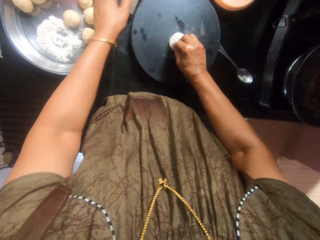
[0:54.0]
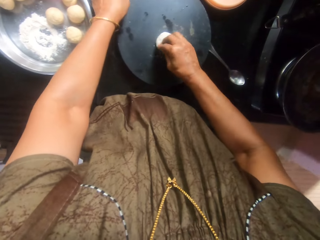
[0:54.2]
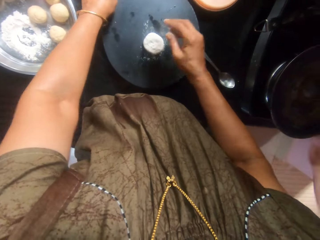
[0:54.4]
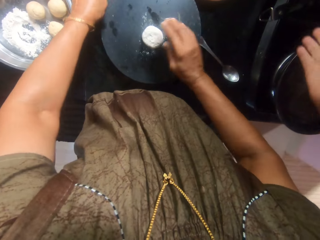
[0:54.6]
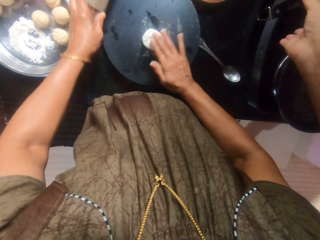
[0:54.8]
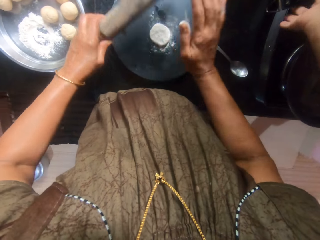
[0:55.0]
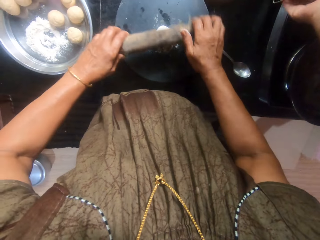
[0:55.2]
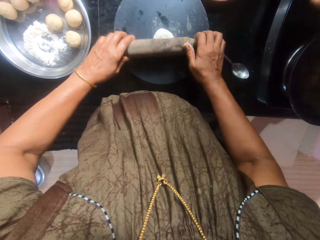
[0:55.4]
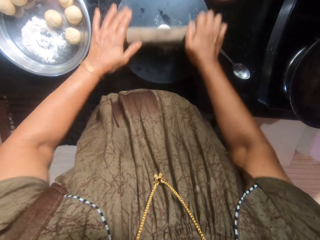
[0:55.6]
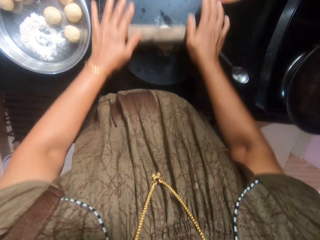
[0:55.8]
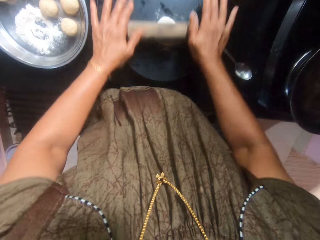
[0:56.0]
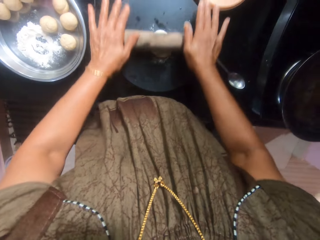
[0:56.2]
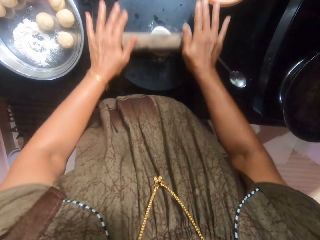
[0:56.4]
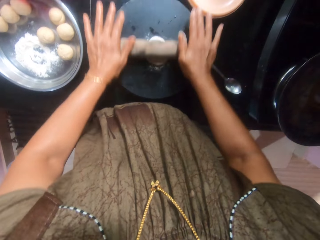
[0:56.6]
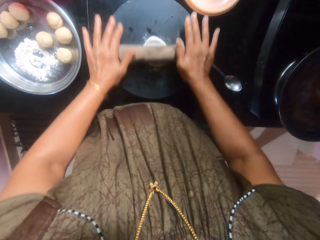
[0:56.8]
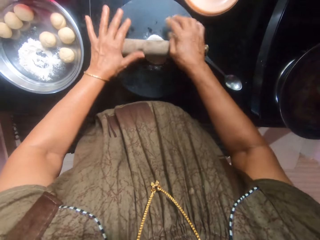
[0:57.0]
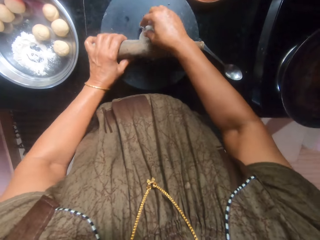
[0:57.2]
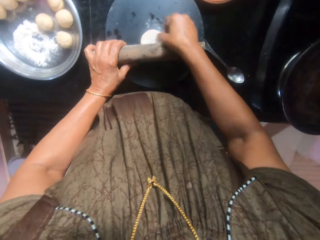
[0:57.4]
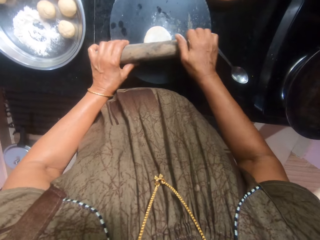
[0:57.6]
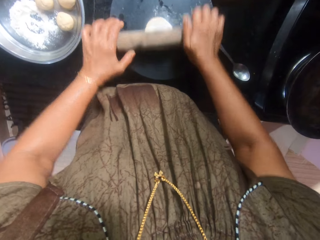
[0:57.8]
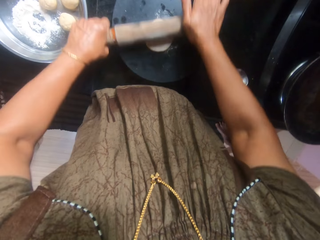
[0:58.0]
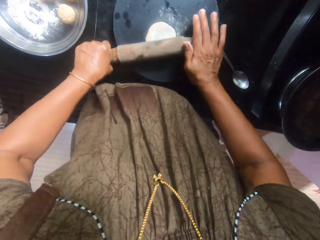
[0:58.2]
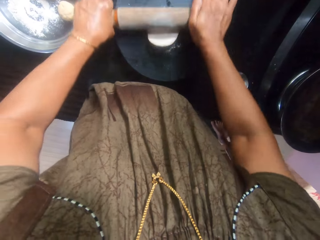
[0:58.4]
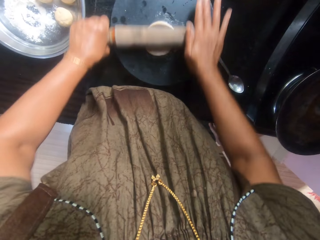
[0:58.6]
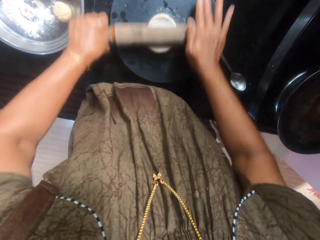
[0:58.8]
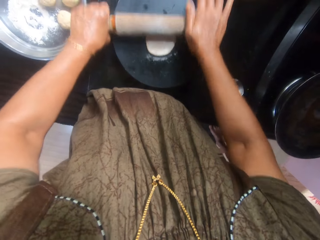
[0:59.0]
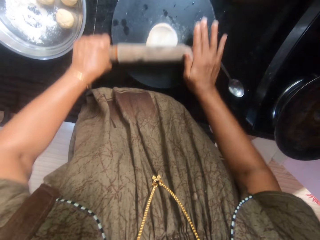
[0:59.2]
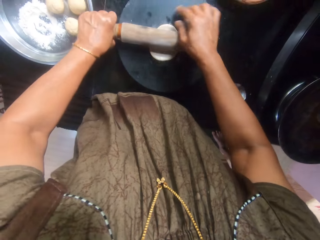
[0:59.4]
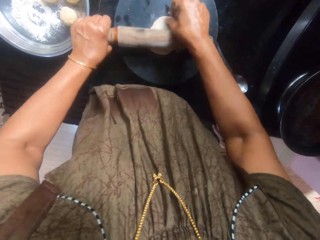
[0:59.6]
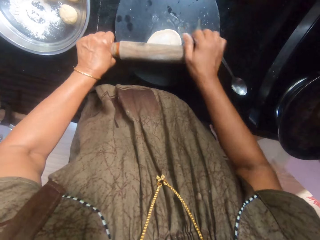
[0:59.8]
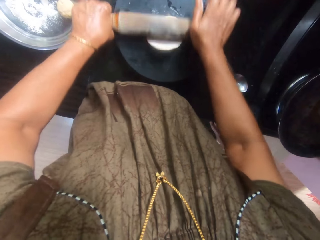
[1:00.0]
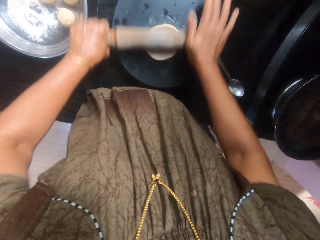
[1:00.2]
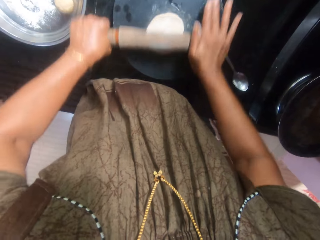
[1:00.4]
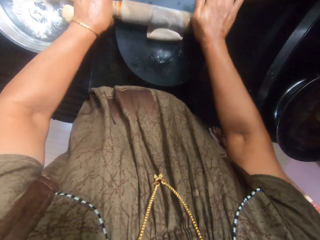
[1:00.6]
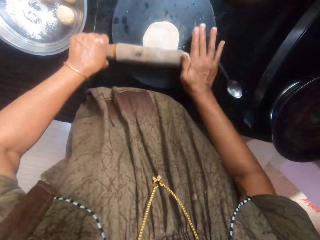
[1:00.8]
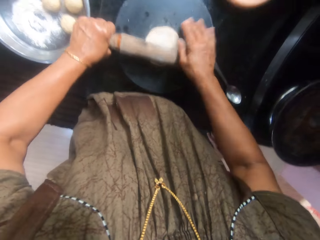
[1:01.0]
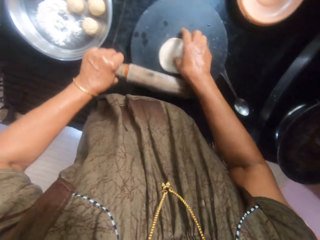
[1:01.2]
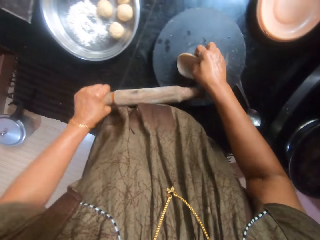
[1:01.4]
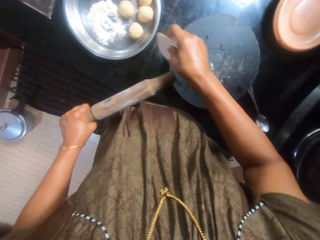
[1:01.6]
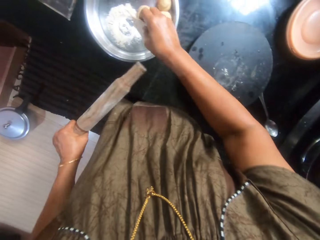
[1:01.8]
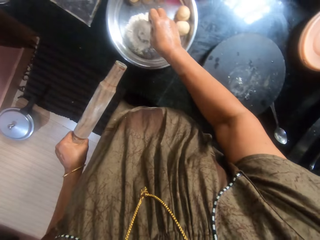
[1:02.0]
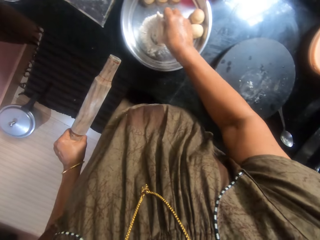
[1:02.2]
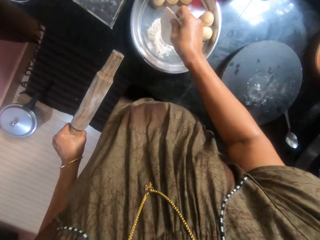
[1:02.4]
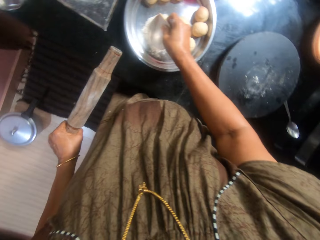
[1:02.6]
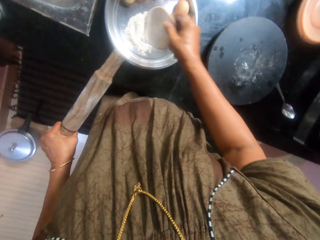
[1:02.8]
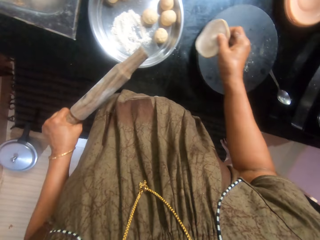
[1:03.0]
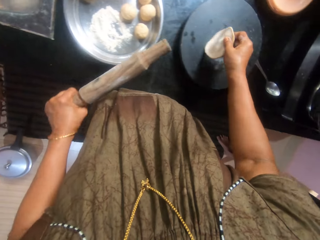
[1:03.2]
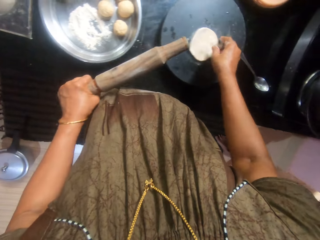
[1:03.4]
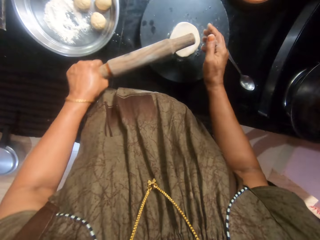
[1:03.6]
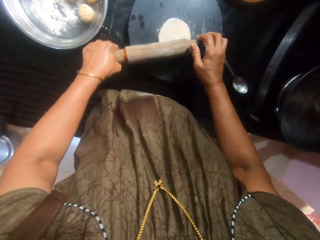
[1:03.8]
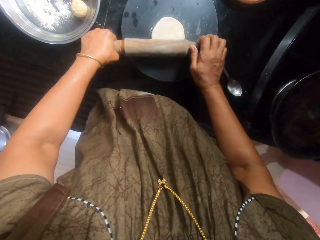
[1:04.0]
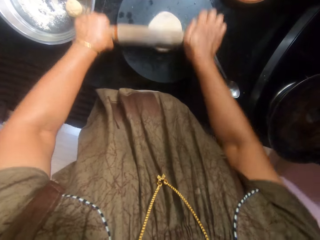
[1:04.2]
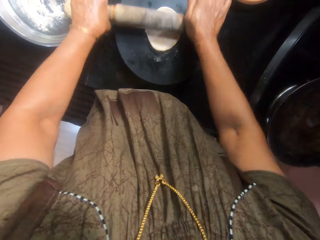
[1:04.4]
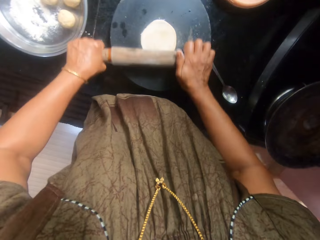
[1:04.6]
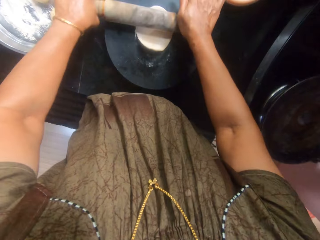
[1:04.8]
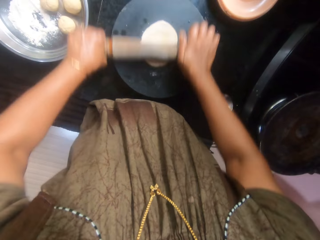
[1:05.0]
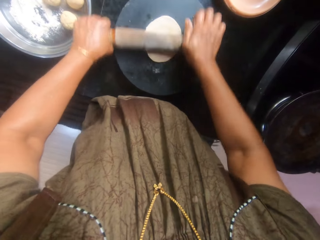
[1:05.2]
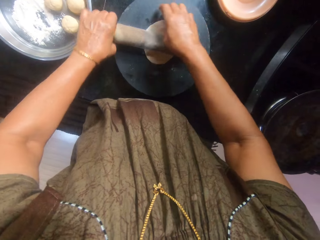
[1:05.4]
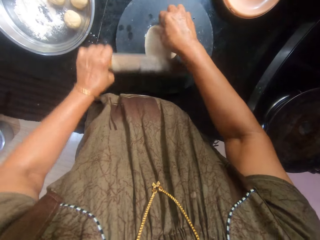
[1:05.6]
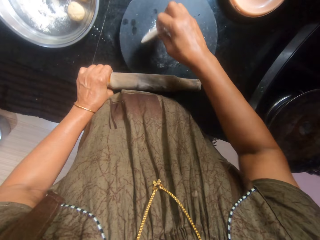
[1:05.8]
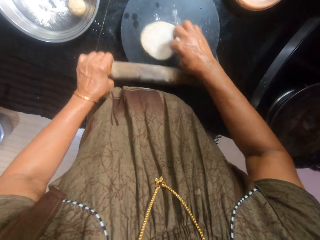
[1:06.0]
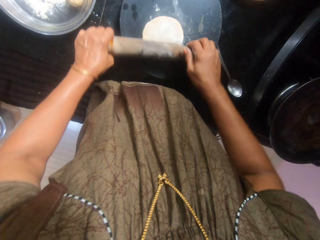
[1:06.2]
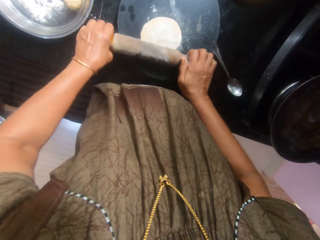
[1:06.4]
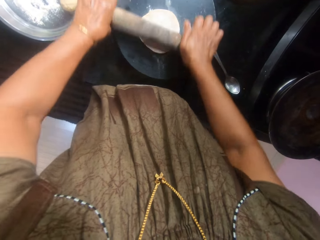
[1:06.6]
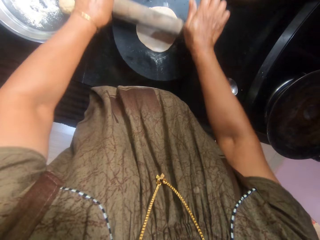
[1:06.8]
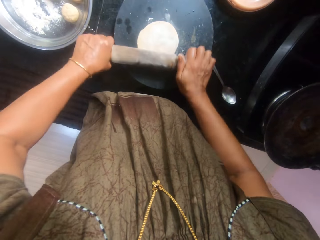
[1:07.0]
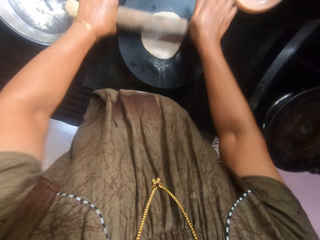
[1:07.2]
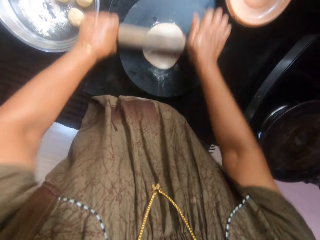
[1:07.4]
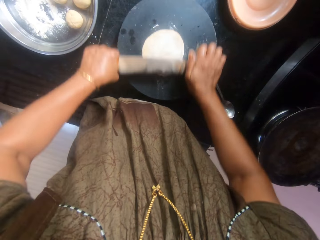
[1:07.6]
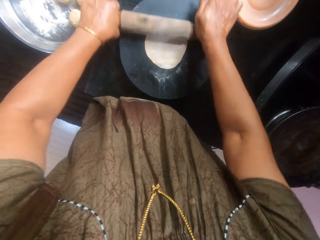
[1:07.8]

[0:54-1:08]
A woman picks a pan from the top of a cooker. The camera wearer picks a rolling pin from the top of the countertop. The woman reaches for something. The camera wearer flattens the dough on the pastry board with the rolling pin. They rotate the dough. They flatten the dough with the rolling pin. They rotate the dough. They flatten the dough with the rolling pin. They pick the dough from the pastry board. They put the dough in the flour in the tray. They place the dough on the pastry board. They flatten the dough on the pastry board with the rolling pin. They turn the dough upside down. They flatten the dough with the rolling pin.

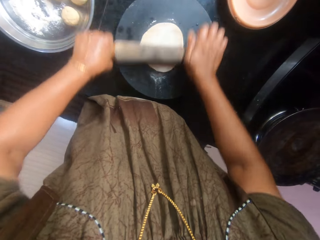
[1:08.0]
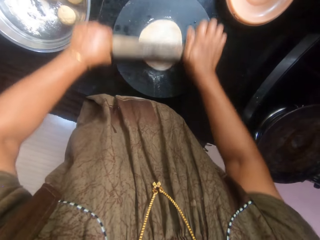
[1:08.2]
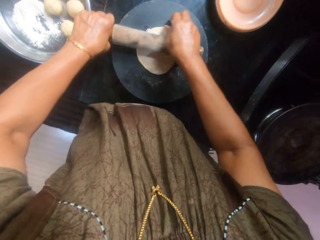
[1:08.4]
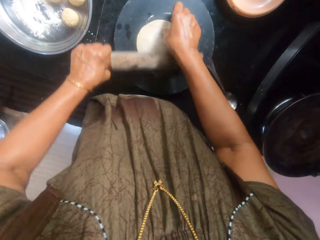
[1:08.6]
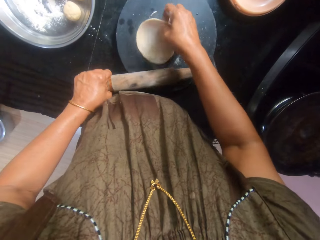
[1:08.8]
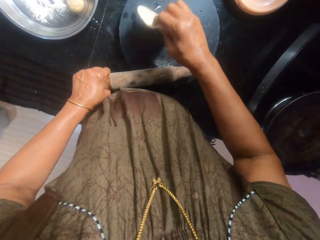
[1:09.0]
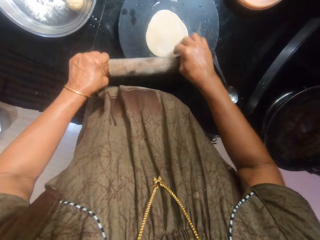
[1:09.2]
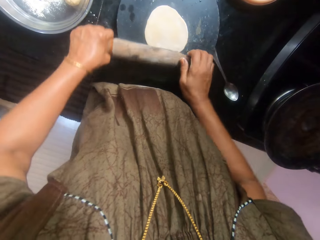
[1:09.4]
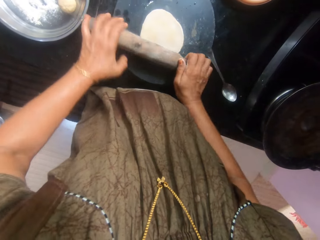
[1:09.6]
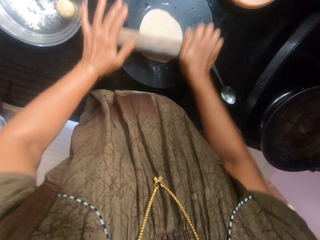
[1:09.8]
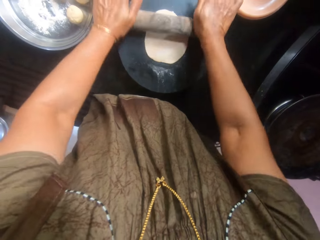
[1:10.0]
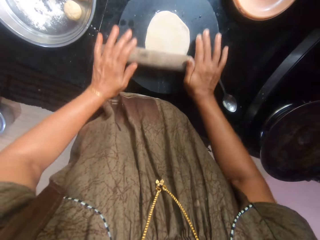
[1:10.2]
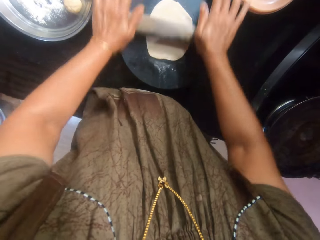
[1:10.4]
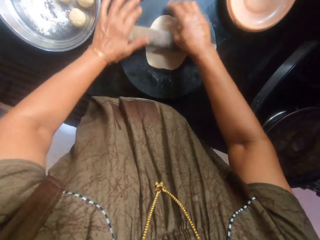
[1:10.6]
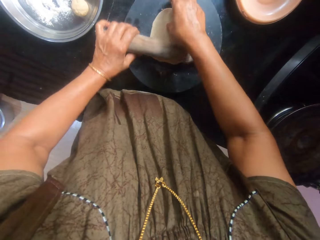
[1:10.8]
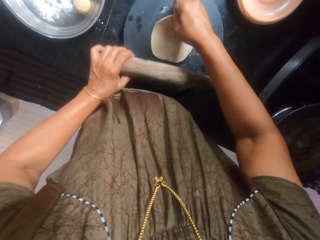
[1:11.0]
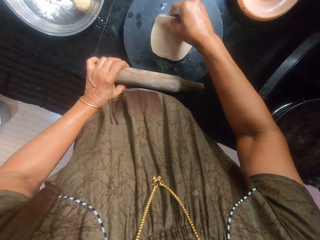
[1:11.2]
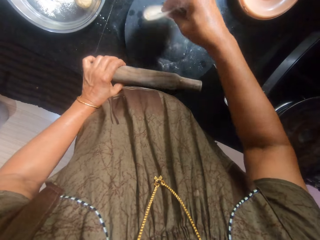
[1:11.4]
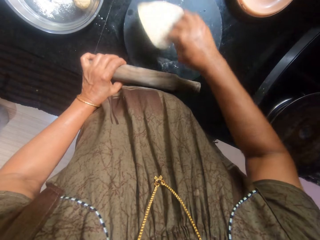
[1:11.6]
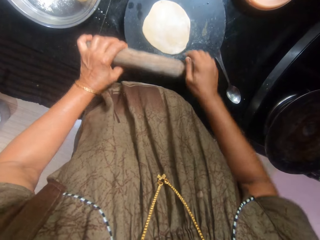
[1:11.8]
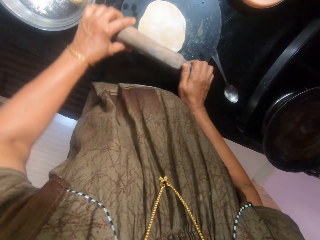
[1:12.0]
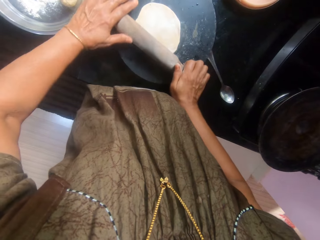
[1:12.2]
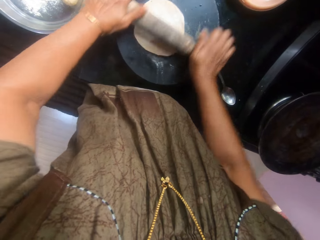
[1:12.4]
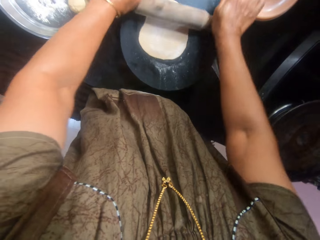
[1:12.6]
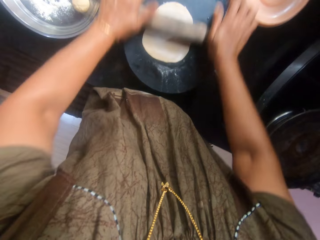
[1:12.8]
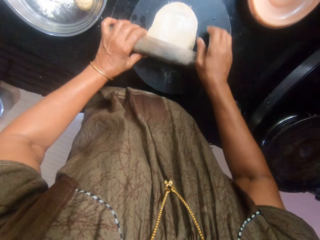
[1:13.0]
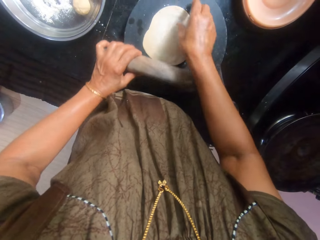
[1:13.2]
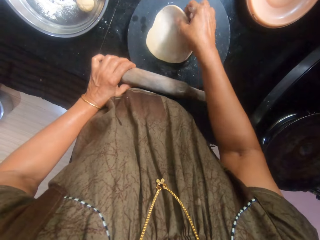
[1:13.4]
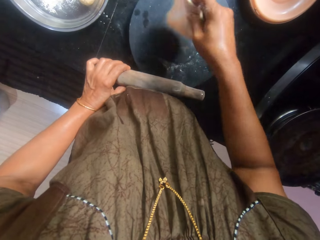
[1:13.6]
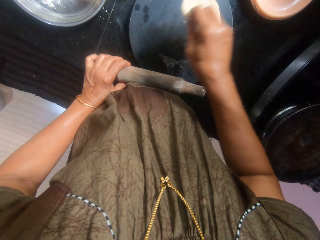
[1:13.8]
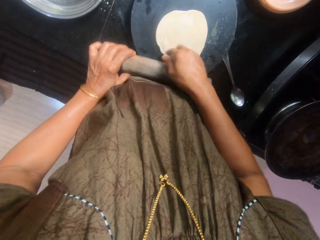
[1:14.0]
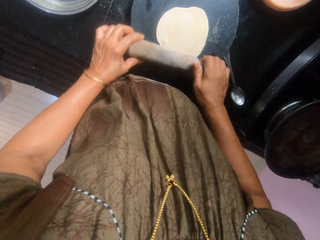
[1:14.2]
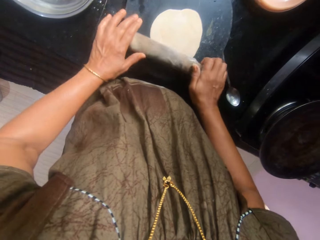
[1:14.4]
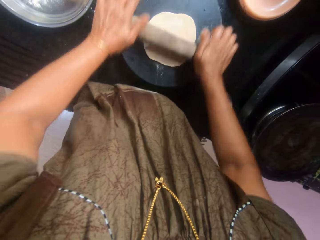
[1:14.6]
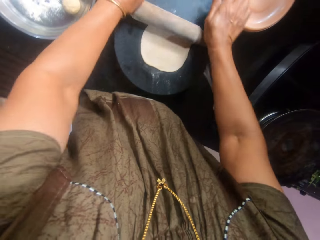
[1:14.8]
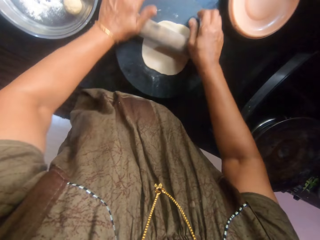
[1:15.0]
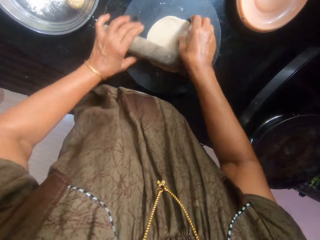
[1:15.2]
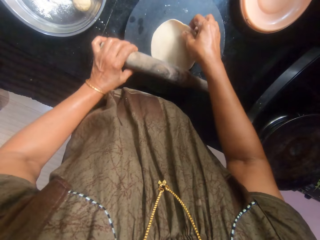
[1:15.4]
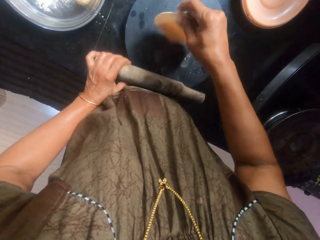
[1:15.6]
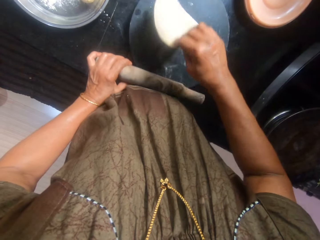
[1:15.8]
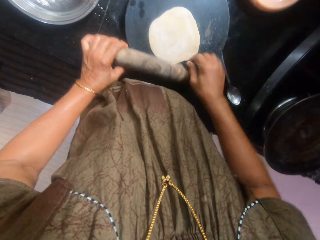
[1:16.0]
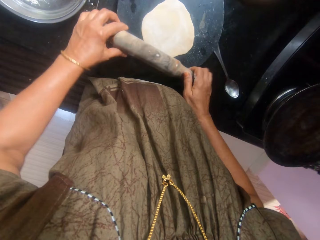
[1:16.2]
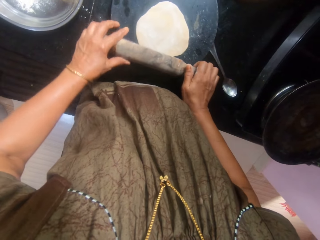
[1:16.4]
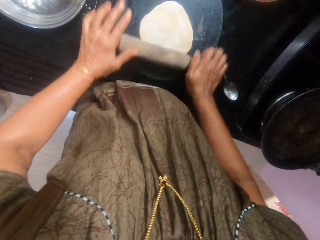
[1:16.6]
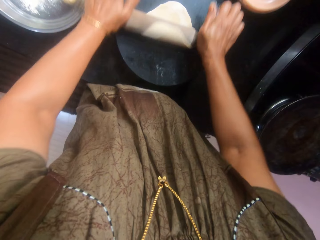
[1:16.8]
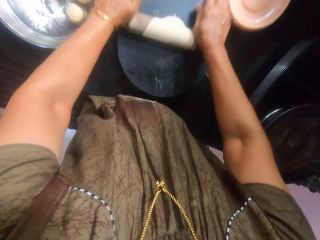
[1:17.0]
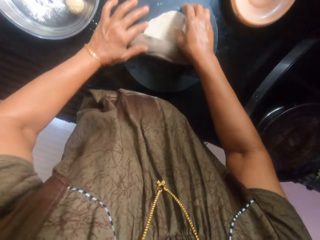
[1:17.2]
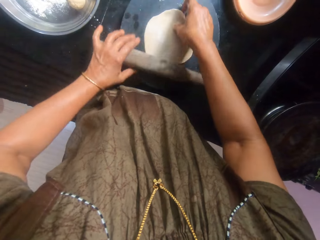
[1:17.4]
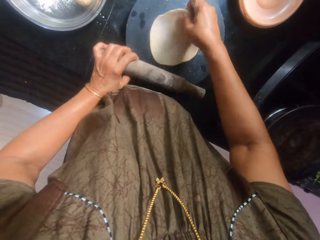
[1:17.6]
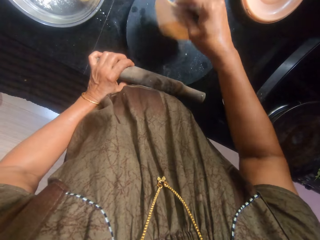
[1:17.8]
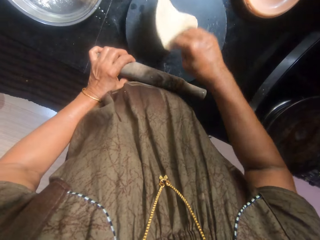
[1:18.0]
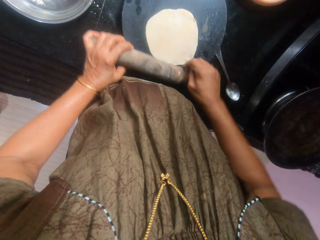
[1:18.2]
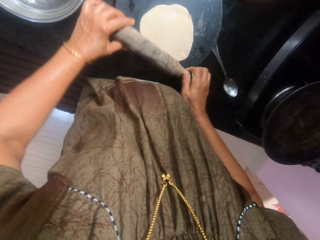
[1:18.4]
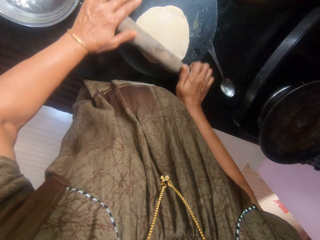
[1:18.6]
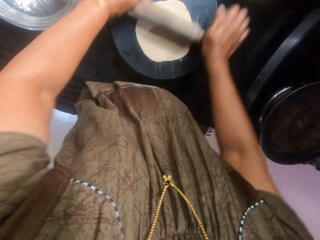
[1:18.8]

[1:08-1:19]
The camera wearer turns the dough upside down. They flatten the dough with the rolling pin. They turn the dough upside down. They flatten the dough with the rolling pin. They turn the dough upside down. They flatten the dough with the rolling pin. They turn the dough upside down. They flatten the dough with the rolling pin. They turn the dough upside down. They flatten the dough with the rolling pin.
